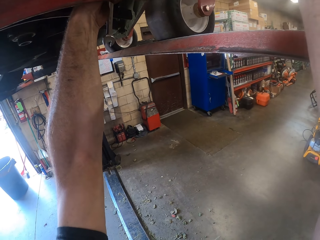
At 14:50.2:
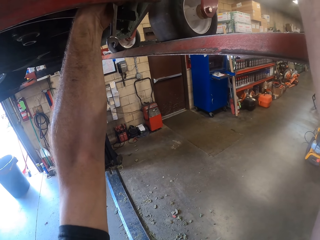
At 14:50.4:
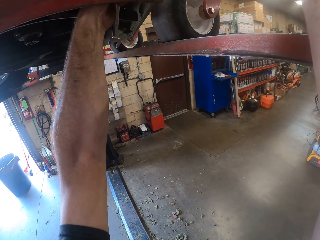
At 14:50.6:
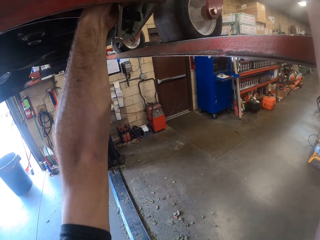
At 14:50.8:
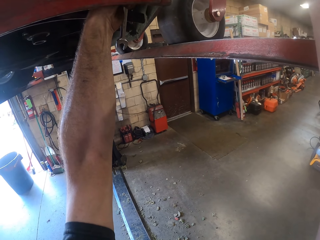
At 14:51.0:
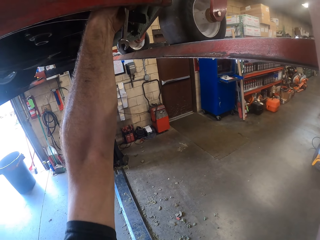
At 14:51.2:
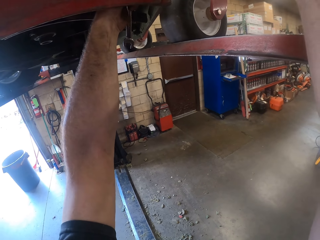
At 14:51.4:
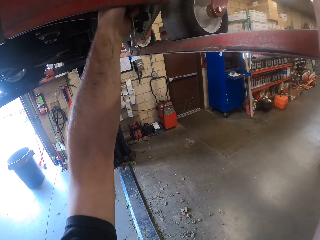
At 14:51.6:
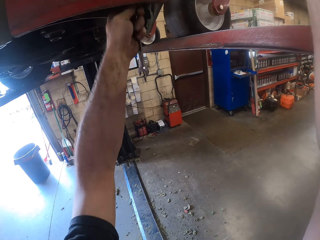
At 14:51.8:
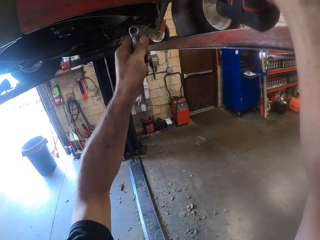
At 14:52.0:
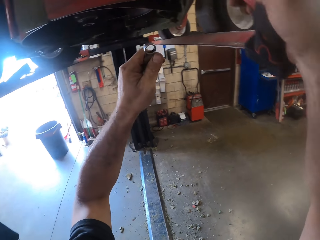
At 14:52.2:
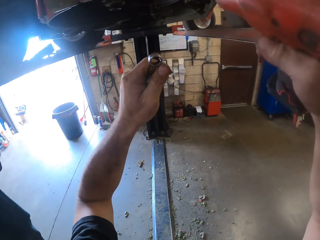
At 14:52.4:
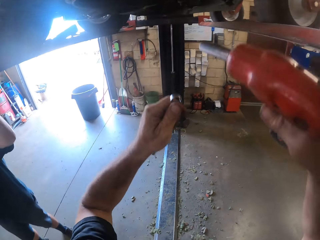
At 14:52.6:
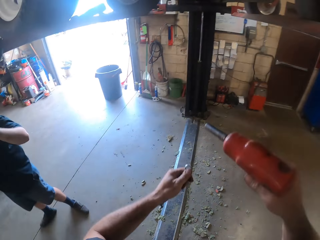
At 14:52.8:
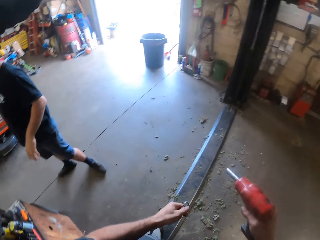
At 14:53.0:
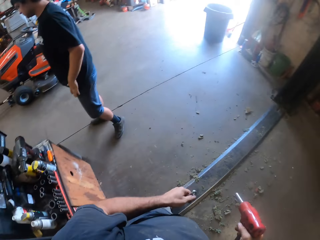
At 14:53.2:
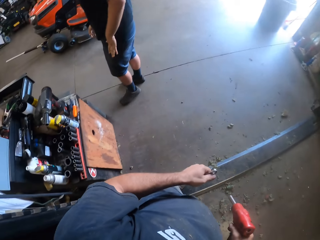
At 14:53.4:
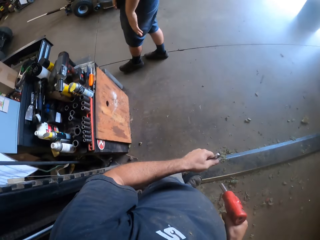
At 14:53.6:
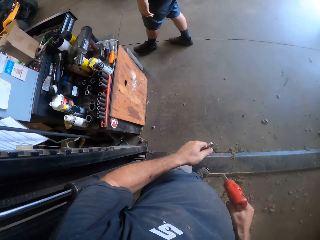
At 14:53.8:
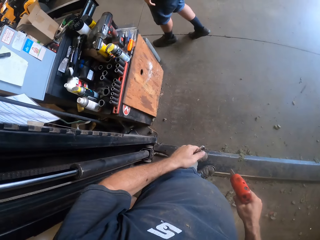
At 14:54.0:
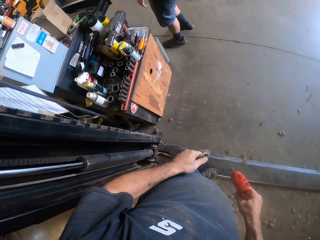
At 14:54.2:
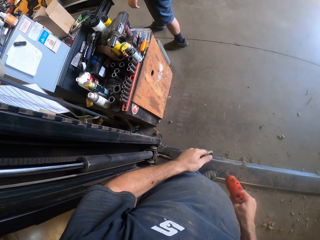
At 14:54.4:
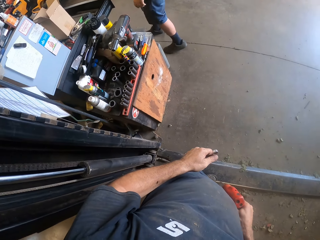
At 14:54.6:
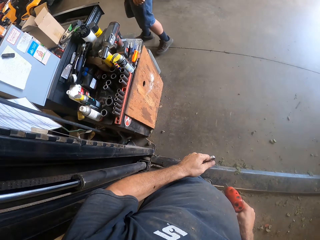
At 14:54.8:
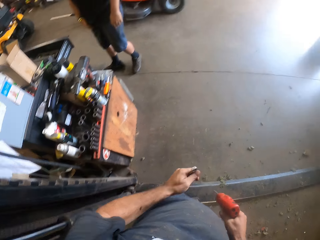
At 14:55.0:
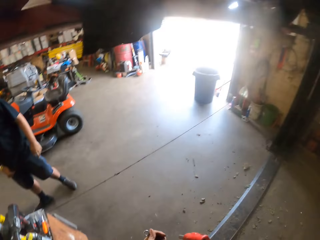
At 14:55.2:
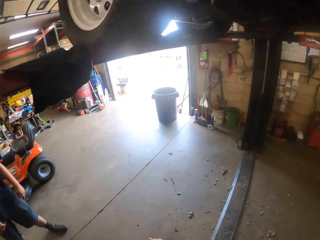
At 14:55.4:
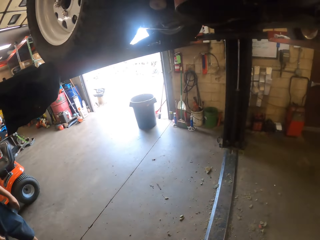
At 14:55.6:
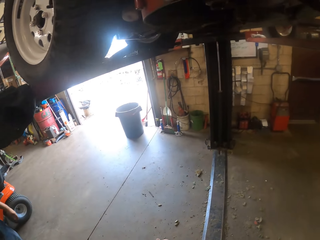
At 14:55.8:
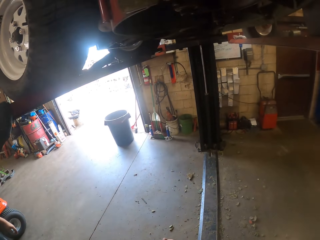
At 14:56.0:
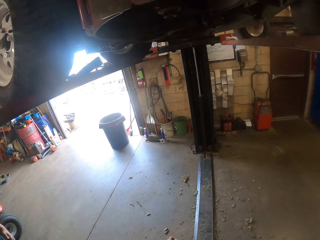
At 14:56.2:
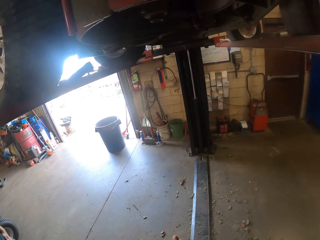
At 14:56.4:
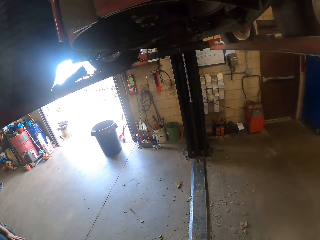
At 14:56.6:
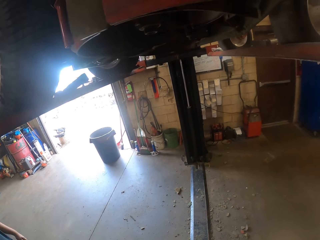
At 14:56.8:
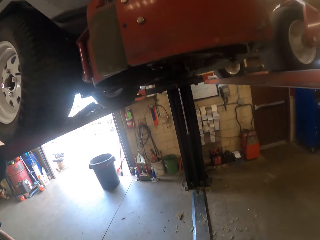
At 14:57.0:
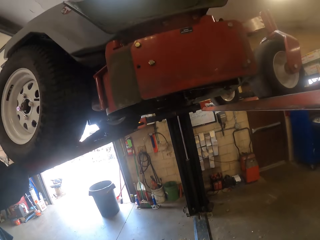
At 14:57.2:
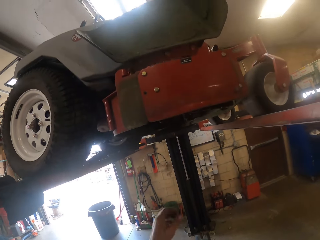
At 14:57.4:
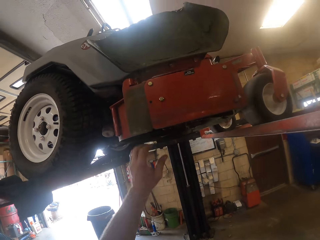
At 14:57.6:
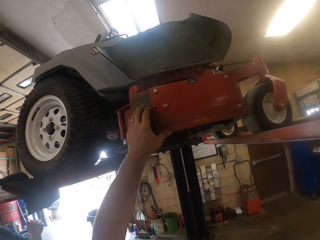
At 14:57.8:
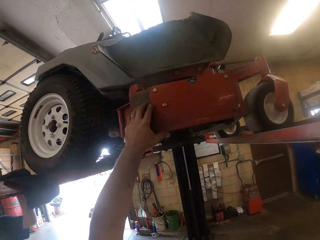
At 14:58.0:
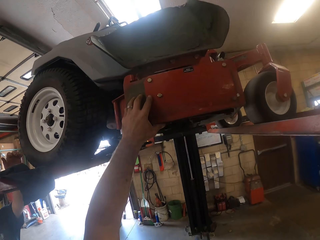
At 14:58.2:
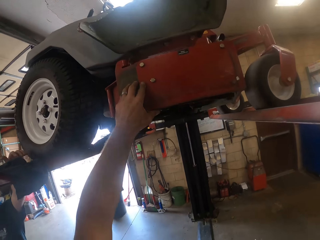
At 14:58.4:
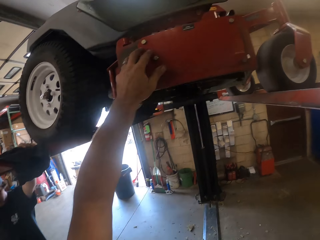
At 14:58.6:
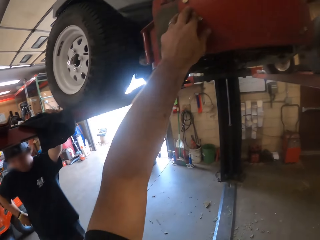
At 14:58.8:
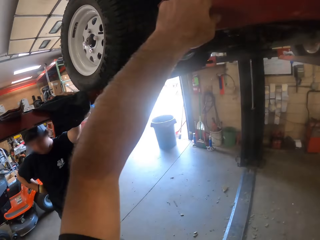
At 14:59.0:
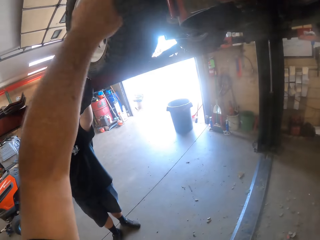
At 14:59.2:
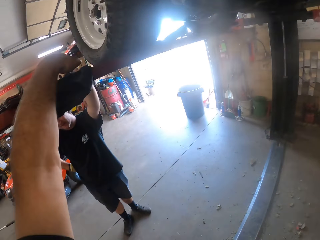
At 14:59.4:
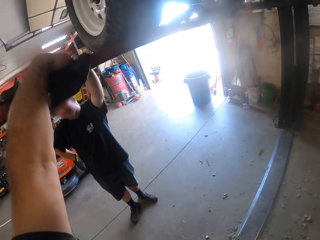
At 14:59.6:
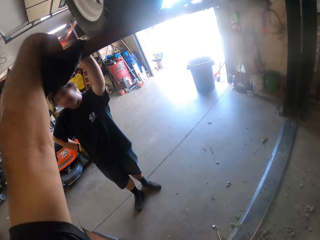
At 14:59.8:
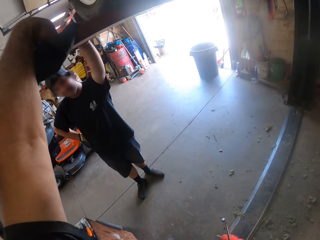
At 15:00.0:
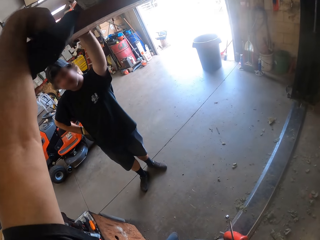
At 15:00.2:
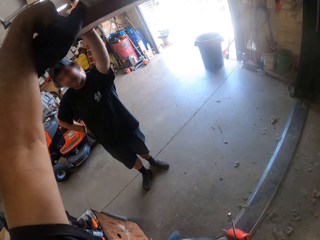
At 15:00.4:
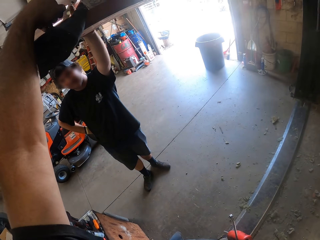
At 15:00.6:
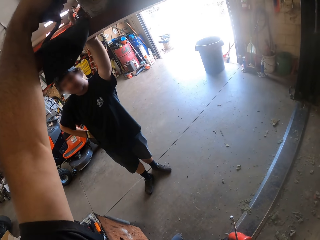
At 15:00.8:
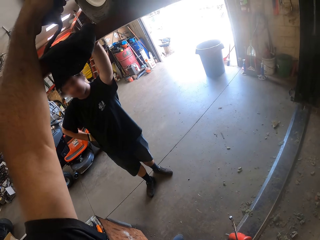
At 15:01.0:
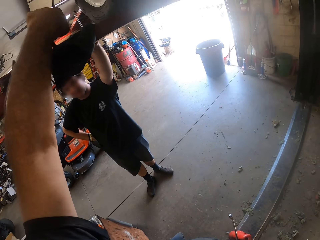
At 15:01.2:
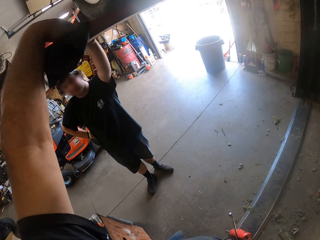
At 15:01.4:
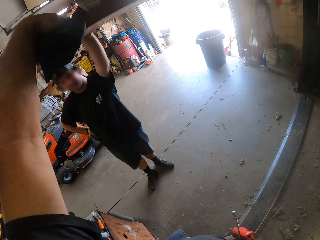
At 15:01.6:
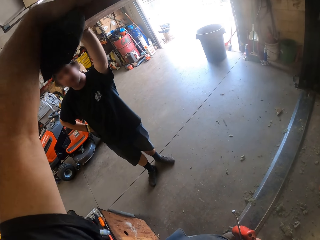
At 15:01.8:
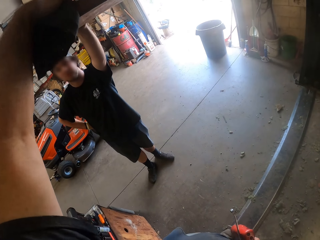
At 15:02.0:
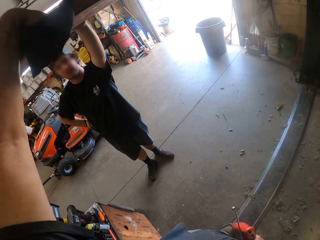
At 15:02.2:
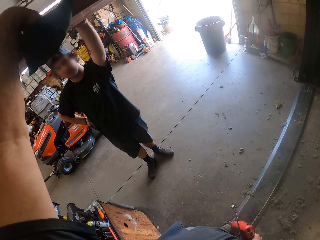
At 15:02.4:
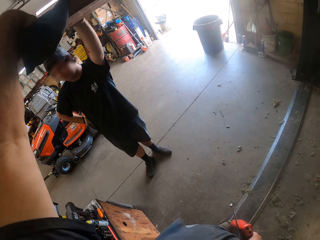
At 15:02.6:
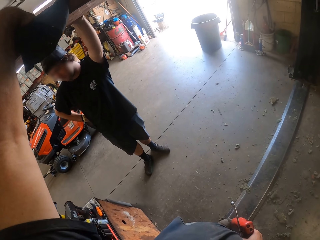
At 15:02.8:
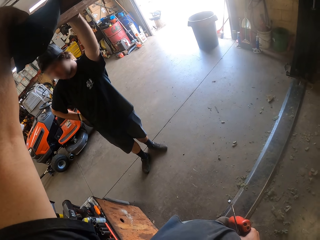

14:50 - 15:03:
The camera wearer removes both hands from the lawn mower. He looks around the workshop. He passes the spanner to his right hand. He raises his left hand. He touches a red part of the lawn mower with his left hand. He fixes the lawn mower. He places his left hand on the rail of the car lifter. He picks up something.

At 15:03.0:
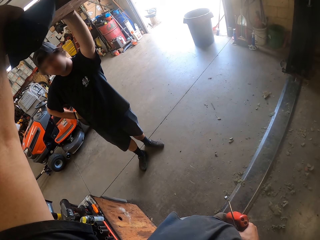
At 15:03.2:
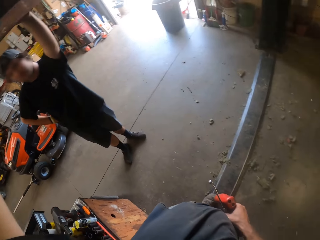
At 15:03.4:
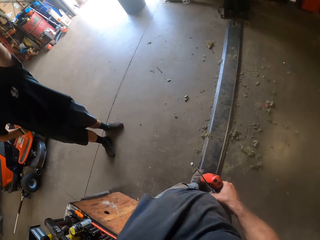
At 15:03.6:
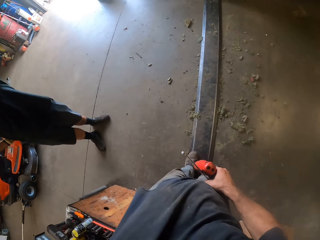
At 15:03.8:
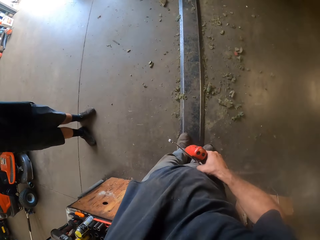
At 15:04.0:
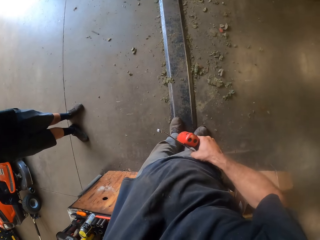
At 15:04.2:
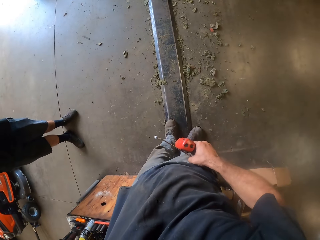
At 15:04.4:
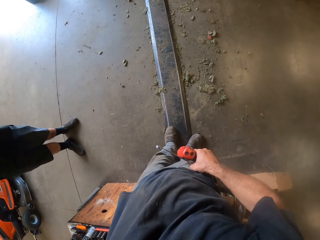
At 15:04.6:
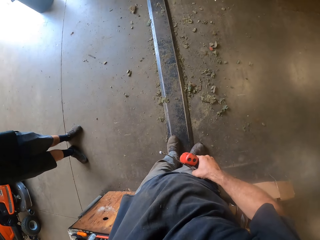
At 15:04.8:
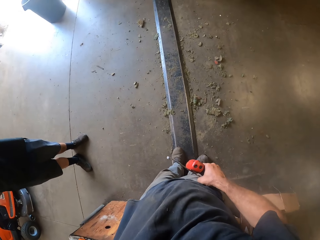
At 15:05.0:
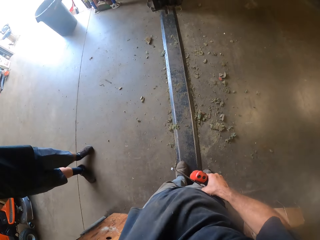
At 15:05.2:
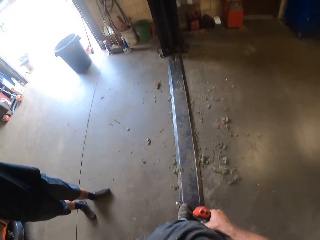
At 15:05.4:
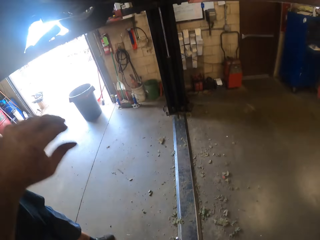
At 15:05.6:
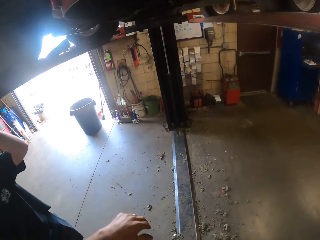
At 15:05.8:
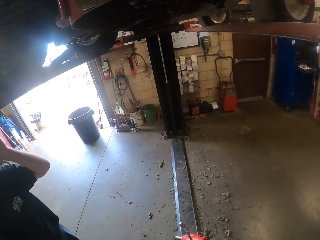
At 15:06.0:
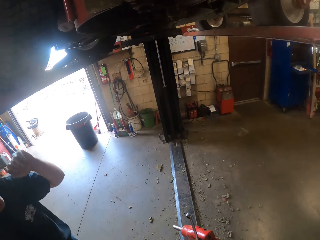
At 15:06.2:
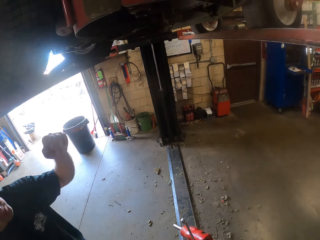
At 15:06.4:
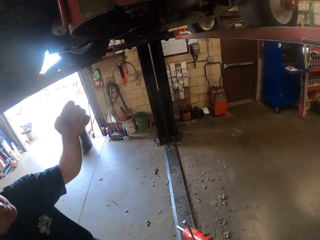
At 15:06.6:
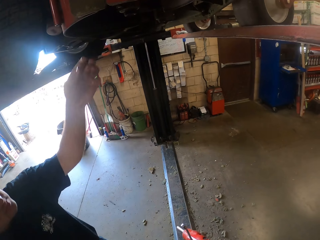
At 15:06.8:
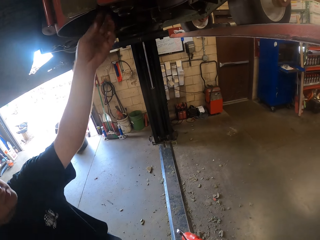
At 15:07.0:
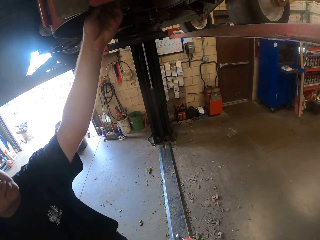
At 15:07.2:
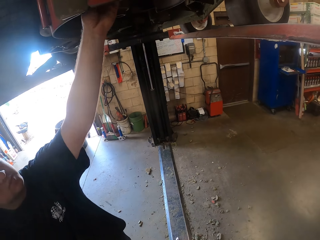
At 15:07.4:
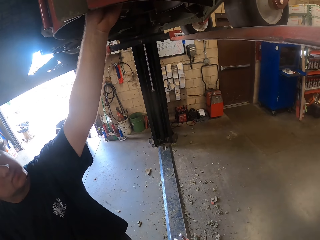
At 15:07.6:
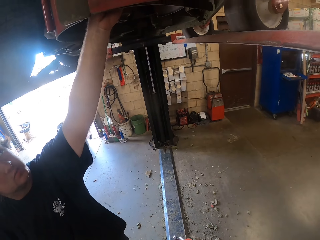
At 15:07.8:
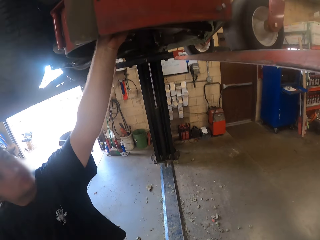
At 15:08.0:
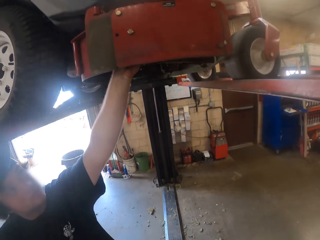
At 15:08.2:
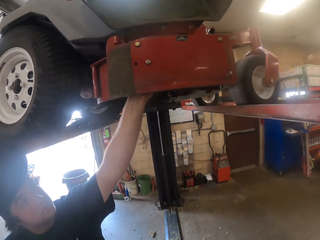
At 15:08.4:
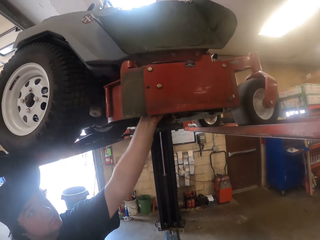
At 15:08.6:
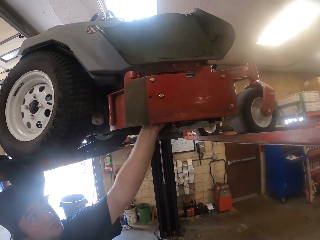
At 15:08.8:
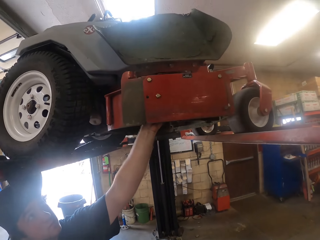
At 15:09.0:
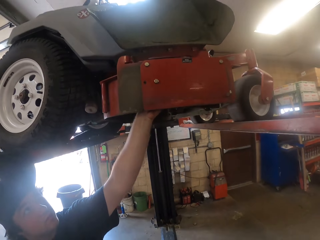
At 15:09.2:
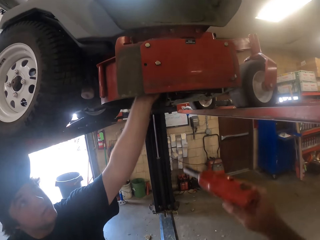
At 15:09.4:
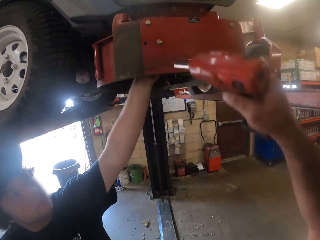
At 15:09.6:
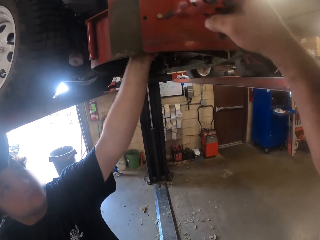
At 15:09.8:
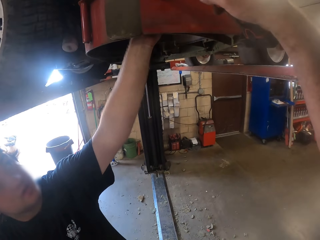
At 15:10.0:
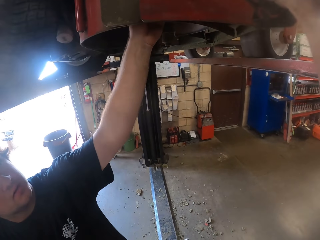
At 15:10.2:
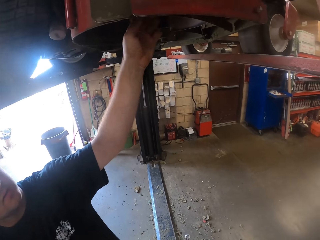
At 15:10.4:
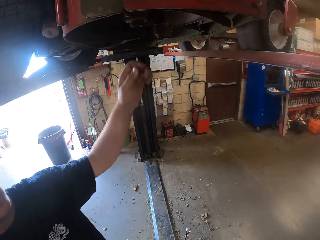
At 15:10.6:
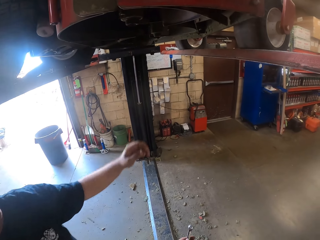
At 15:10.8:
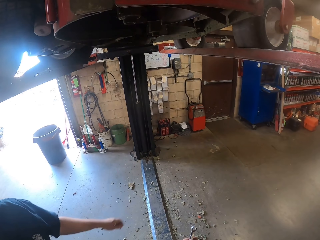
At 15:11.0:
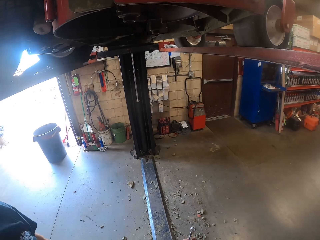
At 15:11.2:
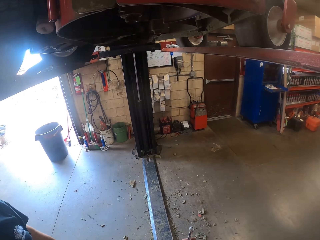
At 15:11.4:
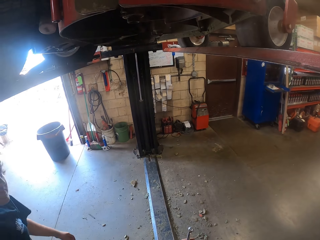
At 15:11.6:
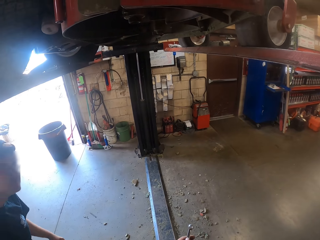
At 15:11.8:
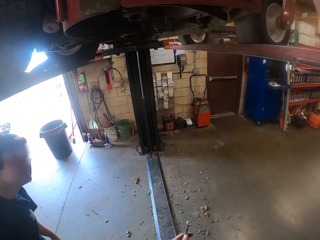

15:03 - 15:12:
The camera wearer looks around. A man fixes the lawn mower. The man touches underneath the lawn mower with his left hand. The camera wearer uses the combi drill to remove a bolt from the red part. The man lowers the hand.
